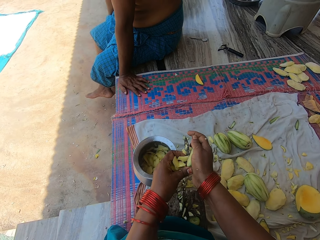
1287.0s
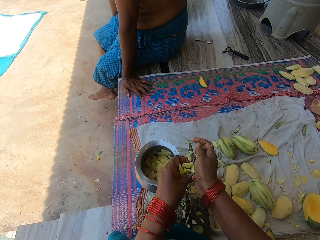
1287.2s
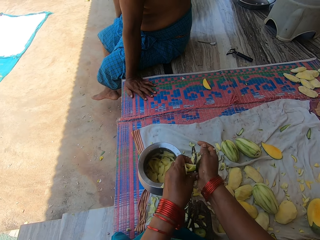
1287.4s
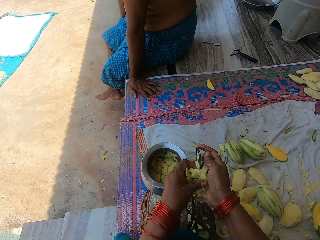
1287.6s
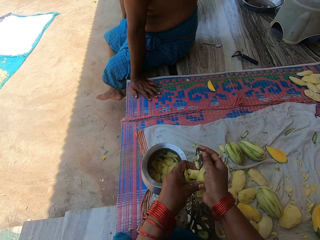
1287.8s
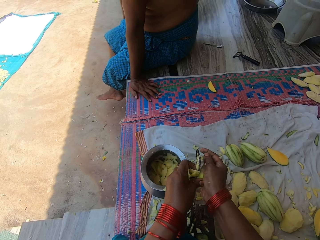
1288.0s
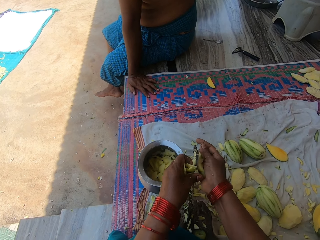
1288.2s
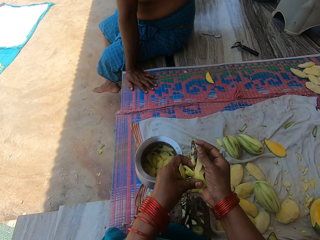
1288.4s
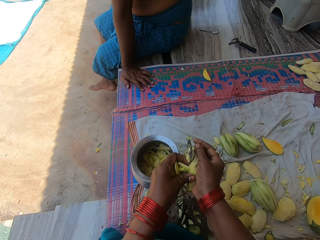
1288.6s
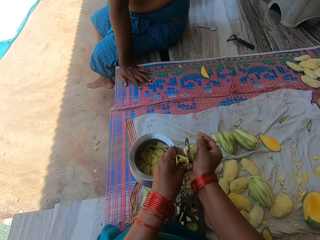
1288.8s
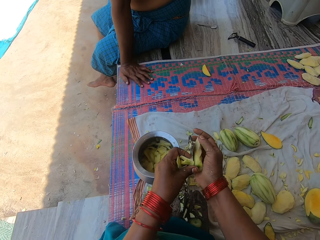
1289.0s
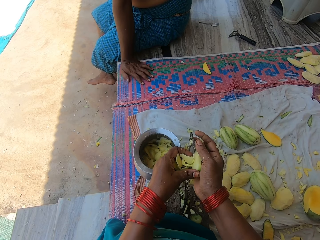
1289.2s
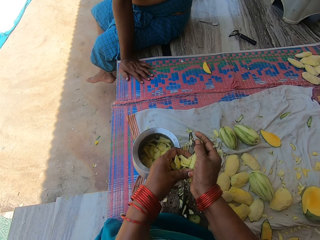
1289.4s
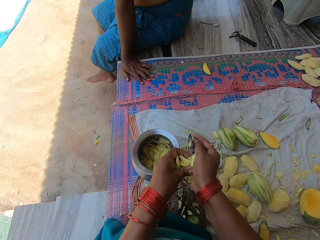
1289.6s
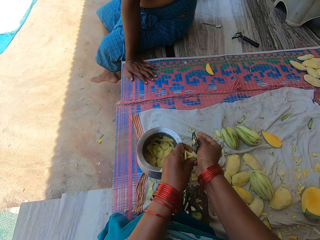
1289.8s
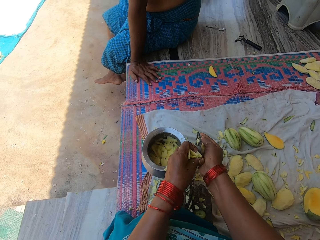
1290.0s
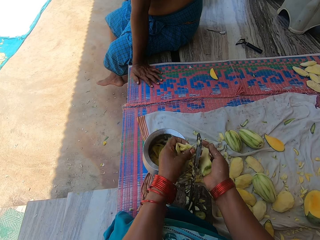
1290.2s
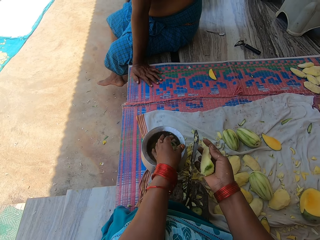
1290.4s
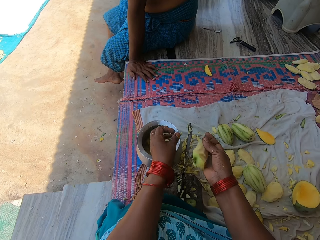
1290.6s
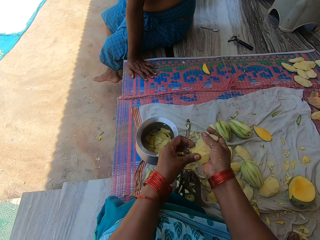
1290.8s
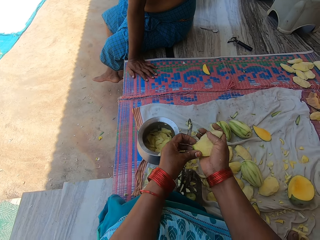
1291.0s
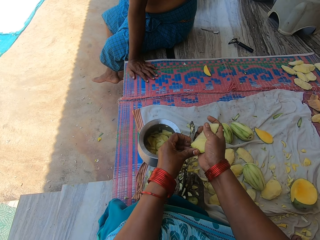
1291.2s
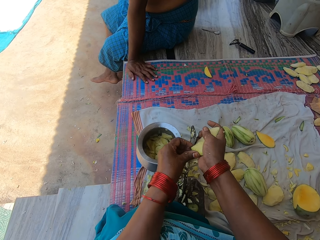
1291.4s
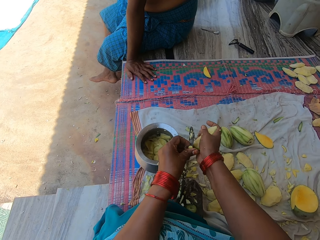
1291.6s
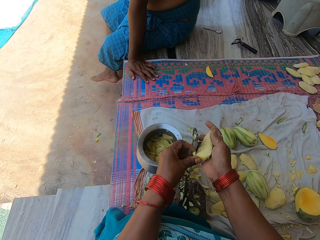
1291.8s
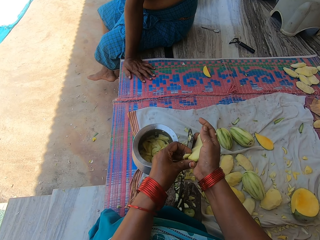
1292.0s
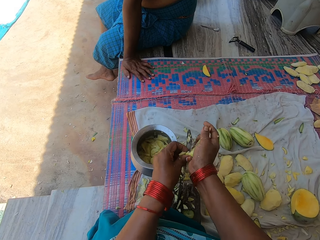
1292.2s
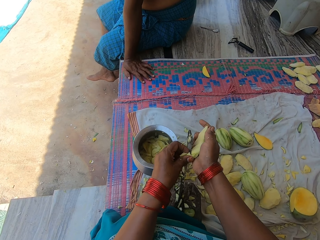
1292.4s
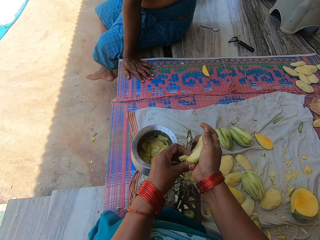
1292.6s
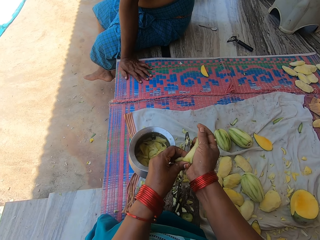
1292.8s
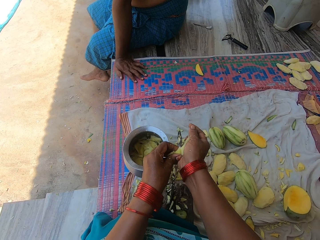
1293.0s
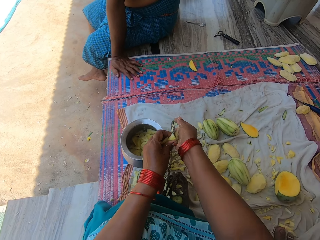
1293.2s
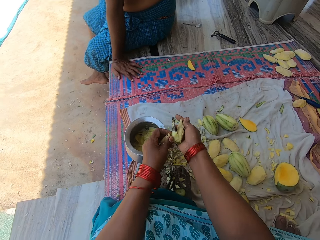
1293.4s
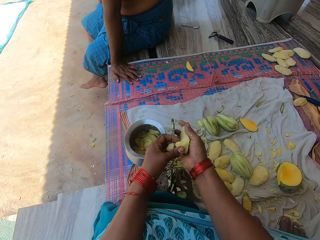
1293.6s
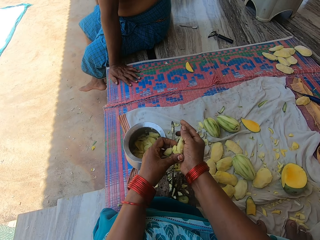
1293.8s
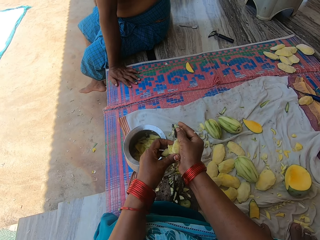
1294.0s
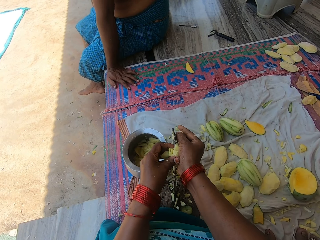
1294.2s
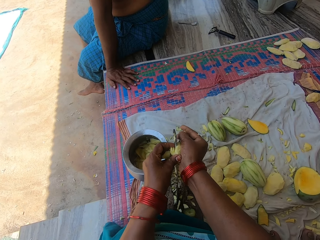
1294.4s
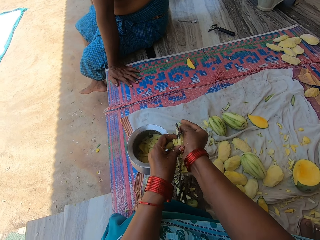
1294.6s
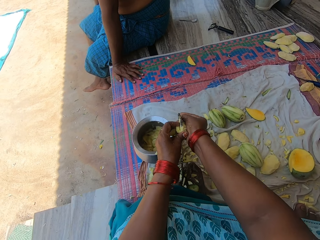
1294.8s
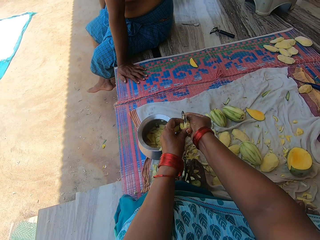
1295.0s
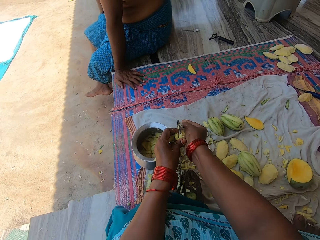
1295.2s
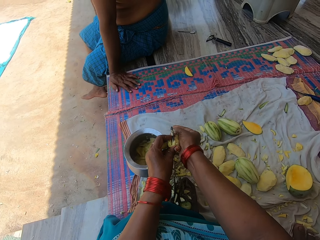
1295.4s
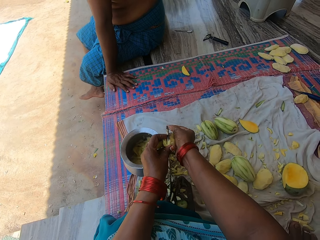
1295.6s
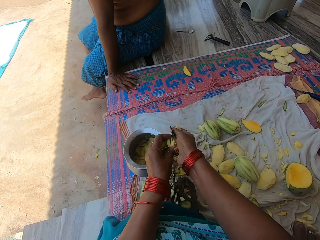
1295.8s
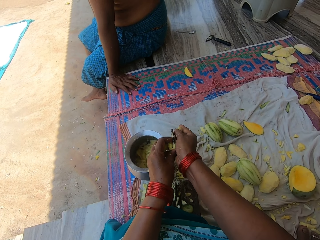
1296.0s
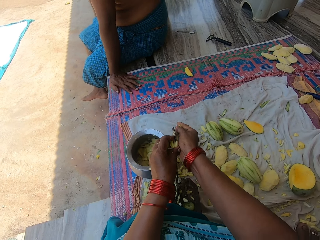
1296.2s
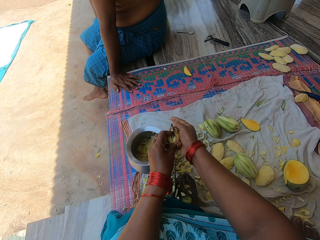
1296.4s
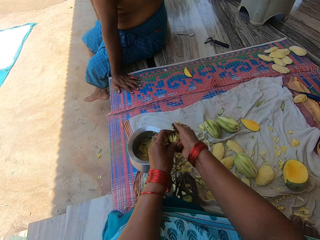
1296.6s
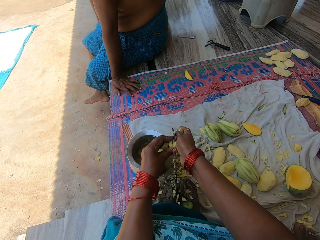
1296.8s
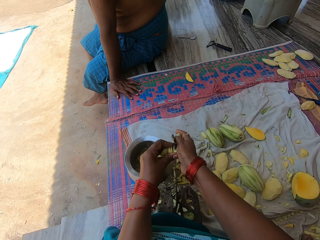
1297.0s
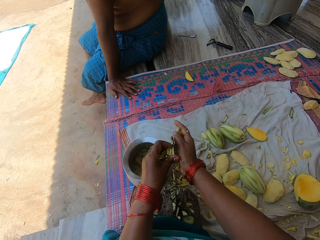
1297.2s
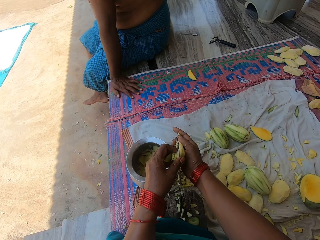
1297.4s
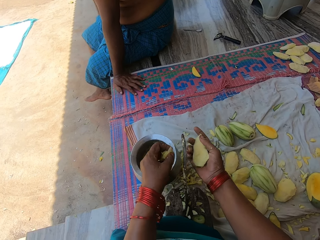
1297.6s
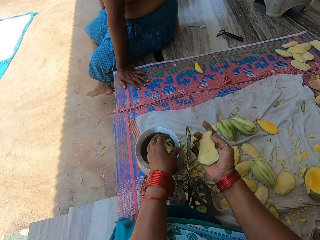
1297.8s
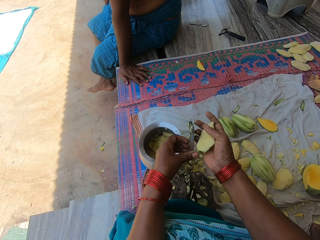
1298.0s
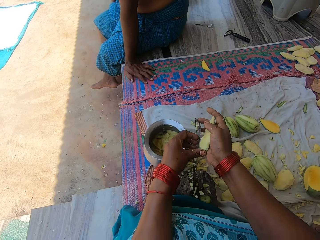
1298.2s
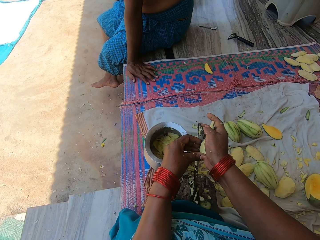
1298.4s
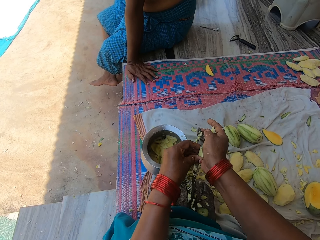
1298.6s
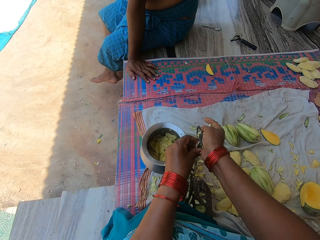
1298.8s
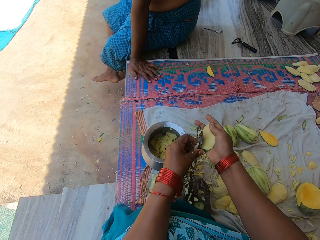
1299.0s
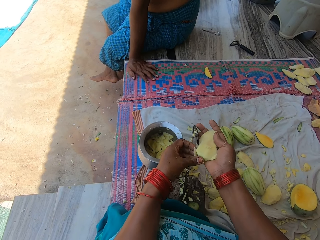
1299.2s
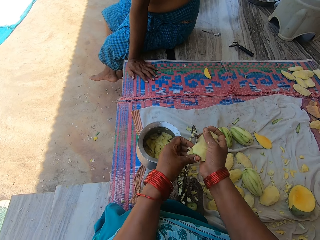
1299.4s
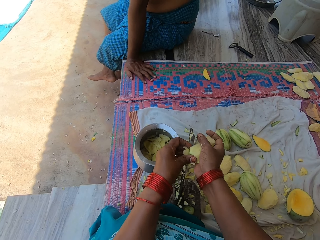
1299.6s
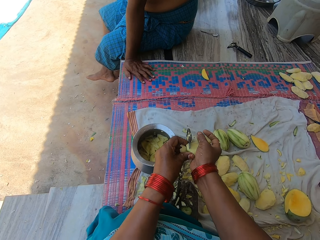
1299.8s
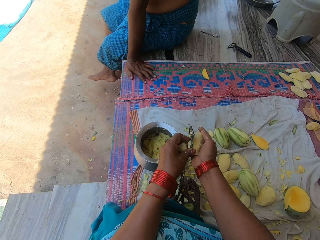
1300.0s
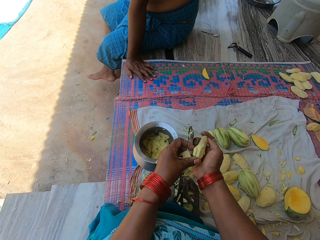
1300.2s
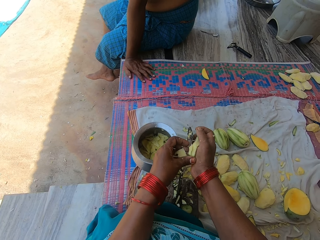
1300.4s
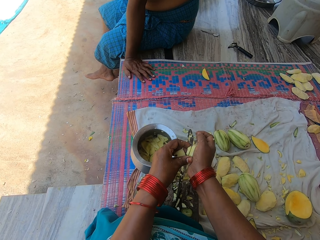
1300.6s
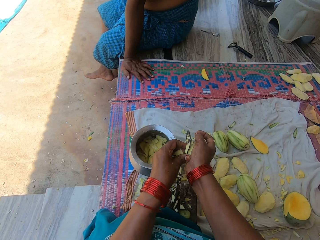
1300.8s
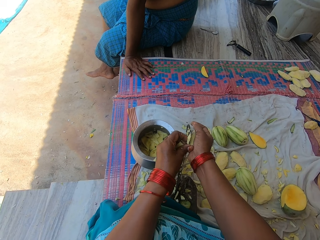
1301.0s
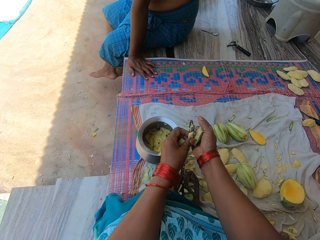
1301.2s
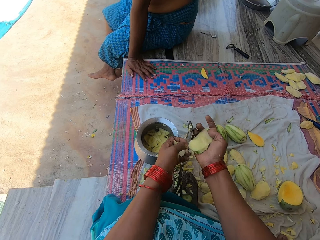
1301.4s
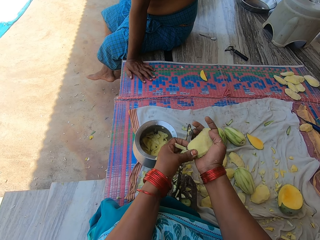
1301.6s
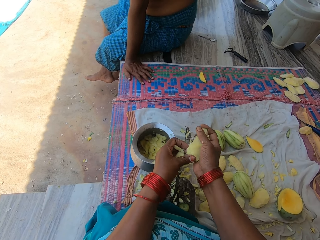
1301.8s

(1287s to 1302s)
The camera wearer pours the chopped mangoes in the pot. They chop the mango into pieces with the knife on the knife stand. They pour the chopped mangoes in the pot. They chop the mango into pieces with the knife on the knife stand.

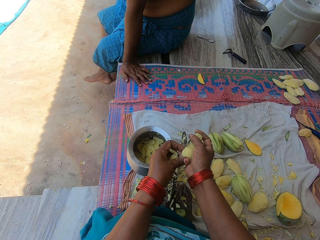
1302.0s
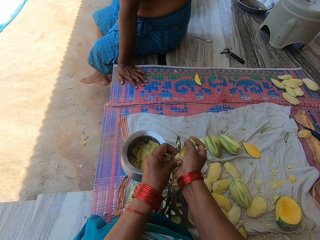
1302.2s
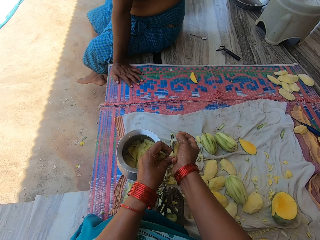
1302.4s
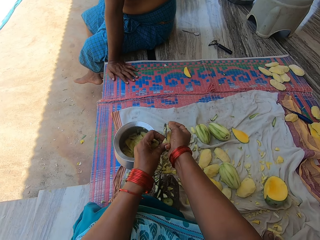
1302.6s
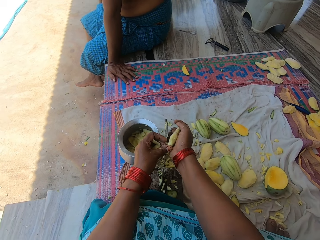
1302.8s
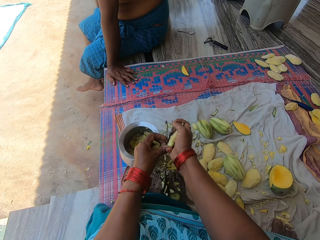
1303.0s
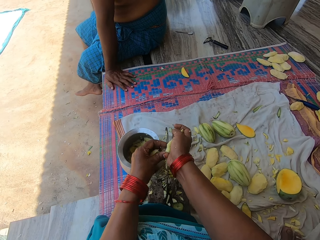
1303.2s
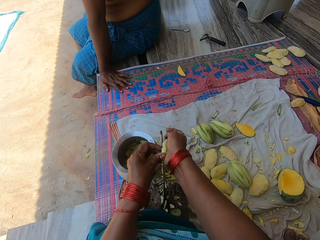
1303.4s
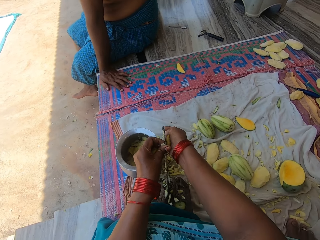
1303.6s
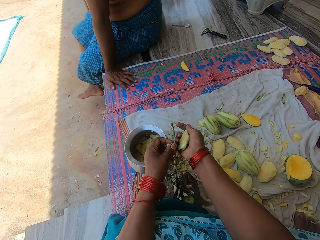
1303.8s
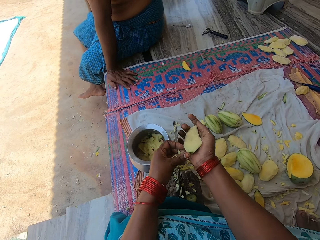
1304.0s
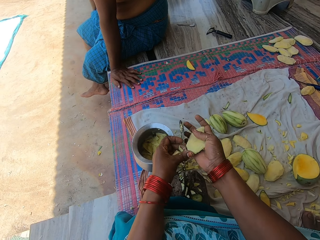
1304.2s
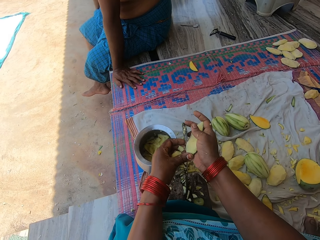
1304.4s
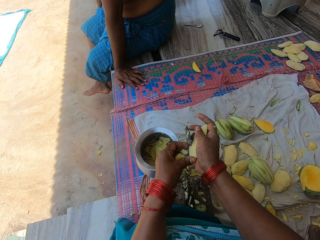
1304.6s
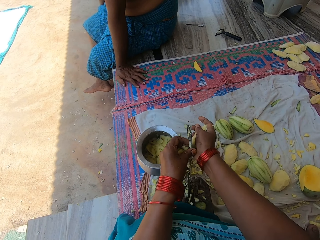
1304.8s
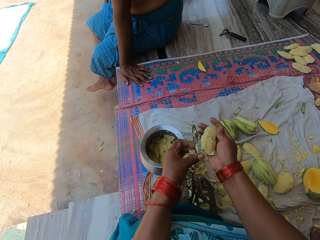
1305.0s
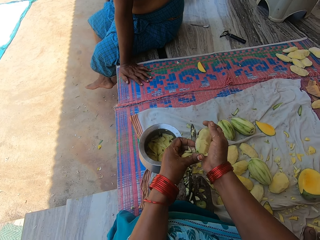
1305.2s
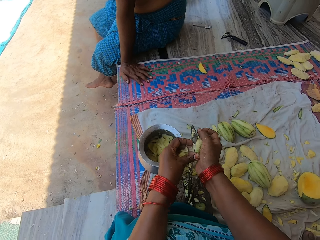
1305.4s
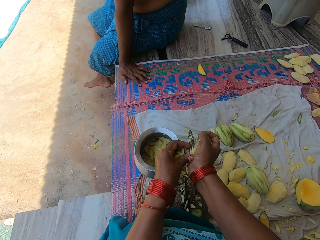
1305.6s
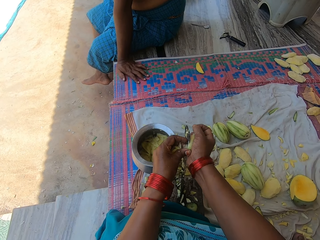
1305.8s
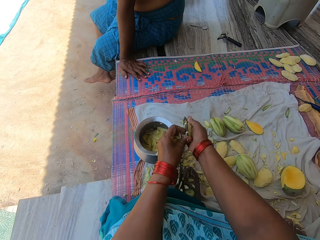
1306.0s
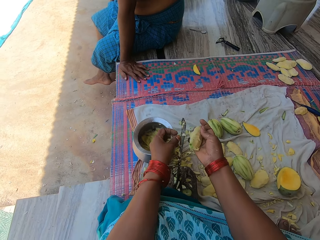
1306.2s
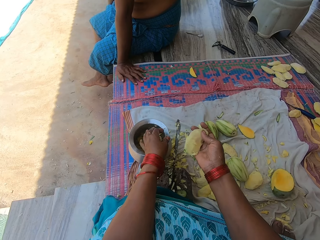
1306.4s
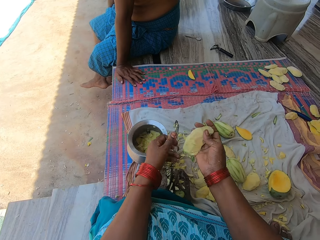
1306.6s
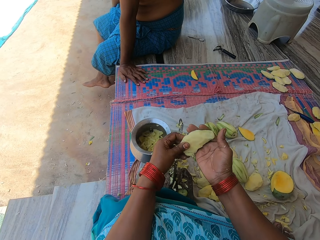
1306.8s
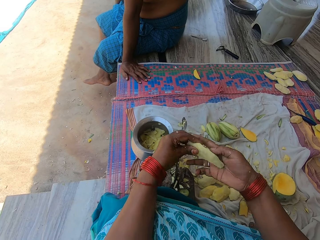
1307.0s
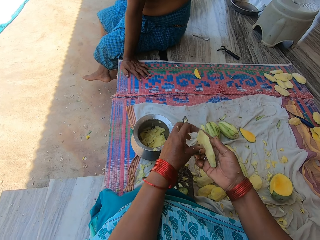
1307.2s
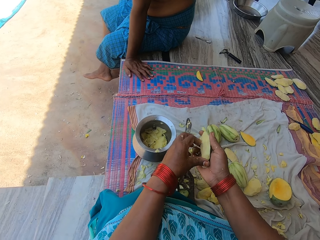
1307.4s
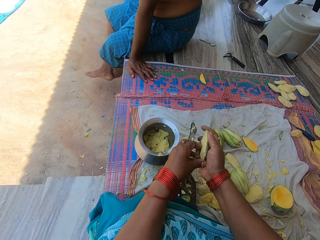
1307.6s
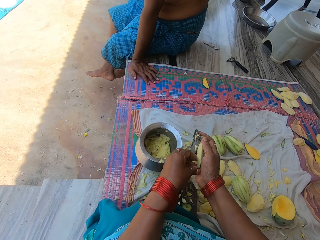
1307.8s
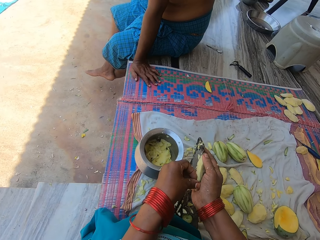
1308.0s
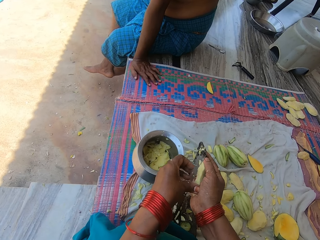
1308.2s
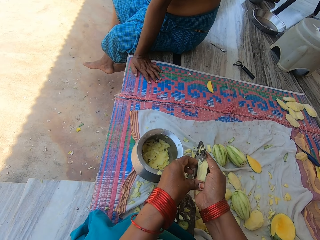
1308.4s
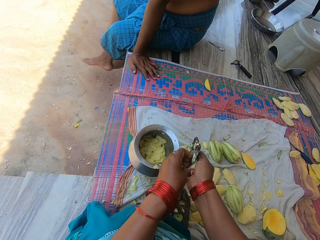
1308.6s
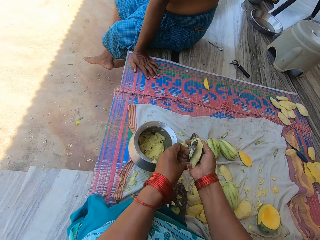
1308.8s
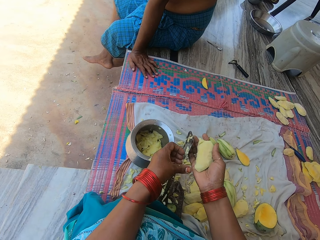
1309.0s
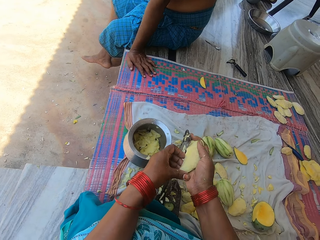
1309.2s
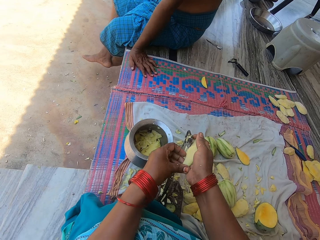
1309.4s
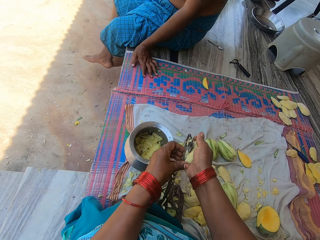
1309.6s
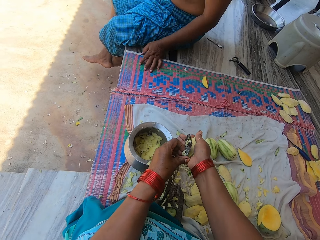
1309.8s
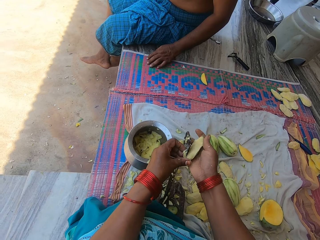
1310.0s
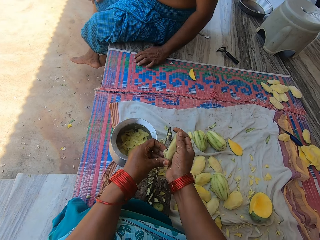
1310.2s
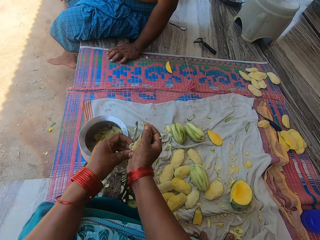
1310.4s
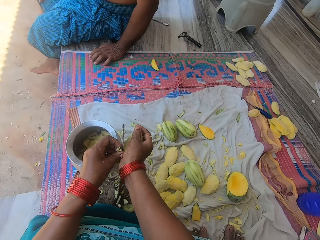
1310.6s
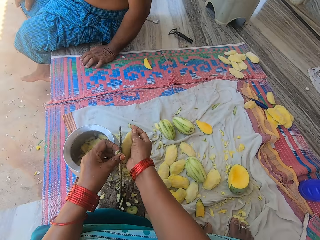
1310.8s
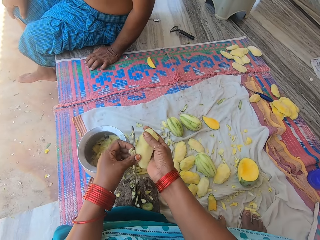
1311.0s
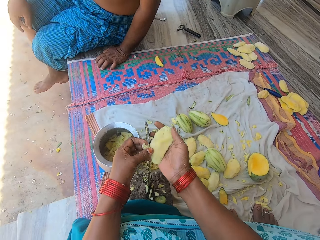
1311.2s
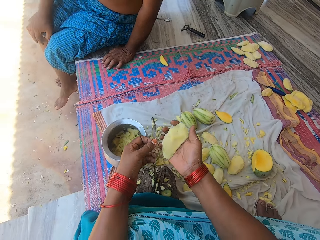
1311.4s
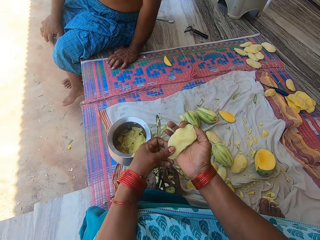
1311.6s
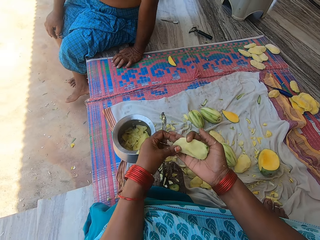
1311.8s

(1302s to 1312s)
The camera wearer pours the chopped mangoes in the pot. They chop the mango into pieces with the knife on the knife stand. A man converses with the camera wearer.
